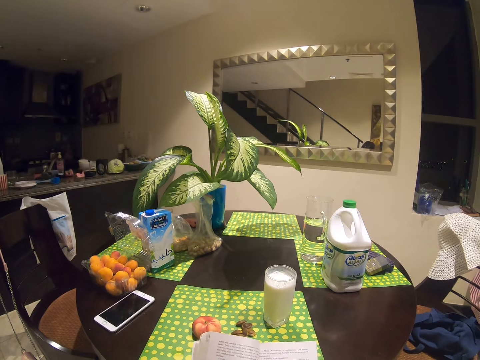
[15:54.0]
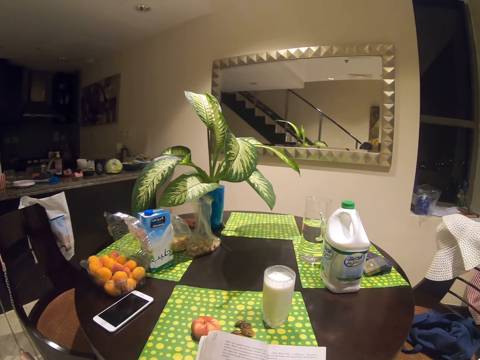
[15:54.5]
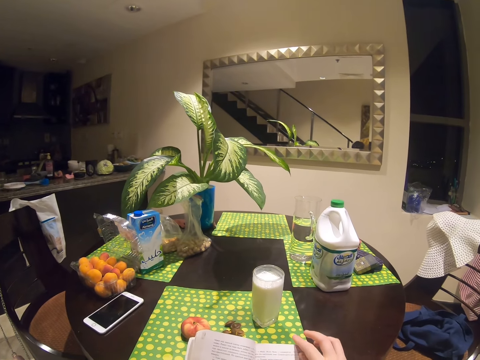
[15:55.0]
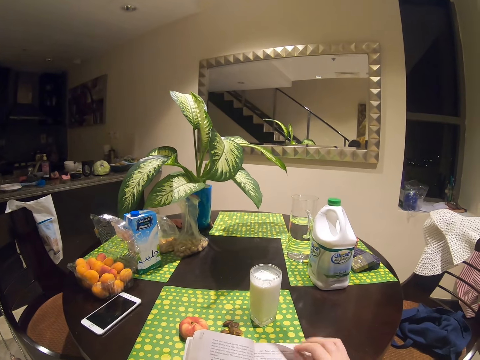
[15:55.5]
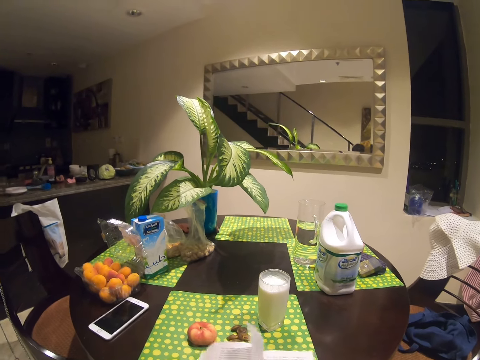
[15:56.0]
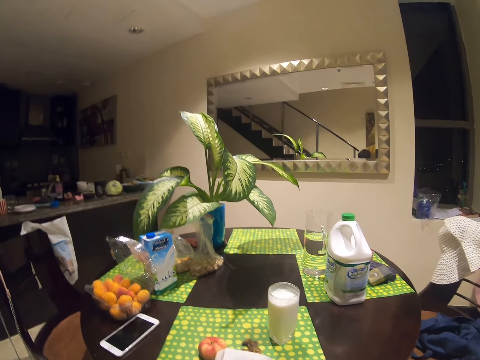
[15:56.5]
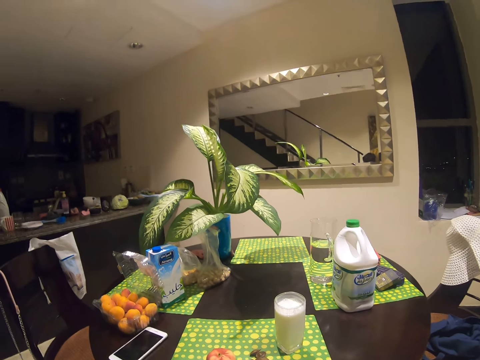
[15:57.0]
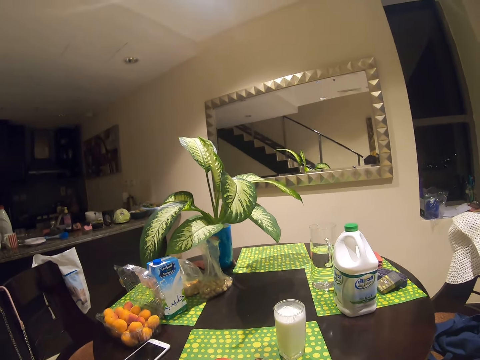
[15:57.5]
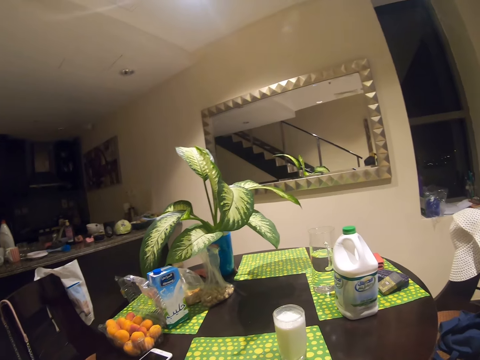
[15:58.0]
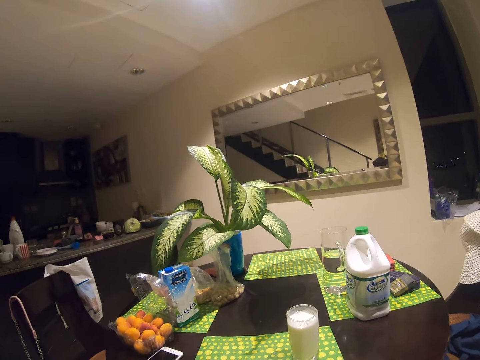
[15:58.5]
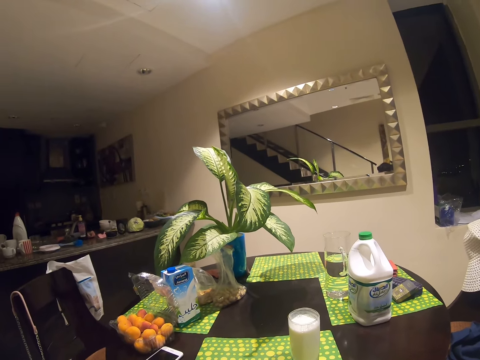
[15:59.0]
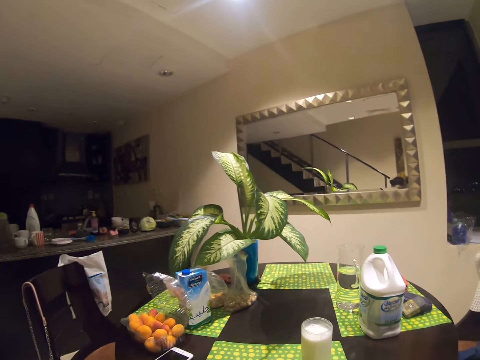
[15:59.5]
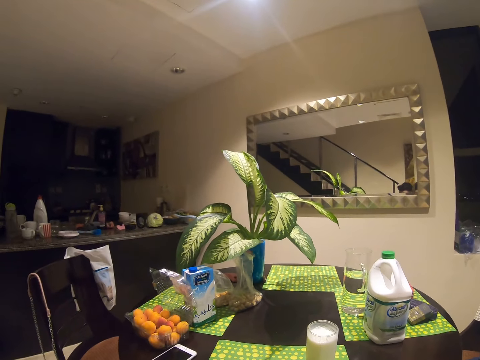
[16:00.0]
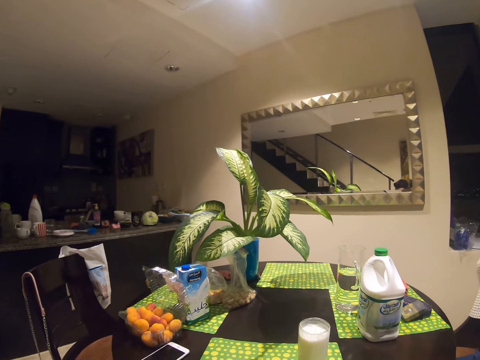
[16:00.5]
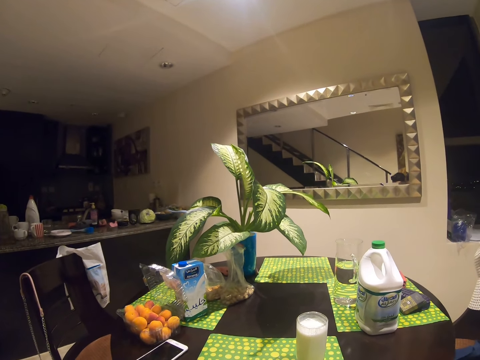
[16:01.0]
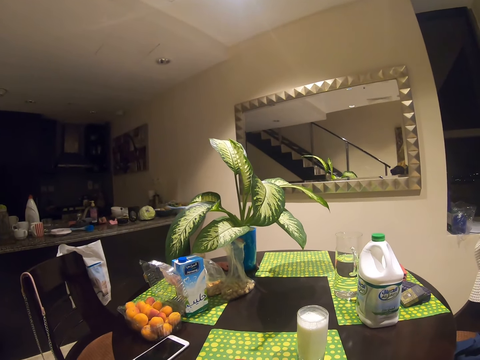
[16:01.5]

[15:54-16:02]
The camera wearer turns the page. They read the book.

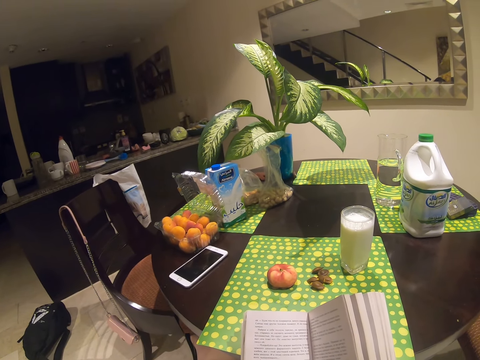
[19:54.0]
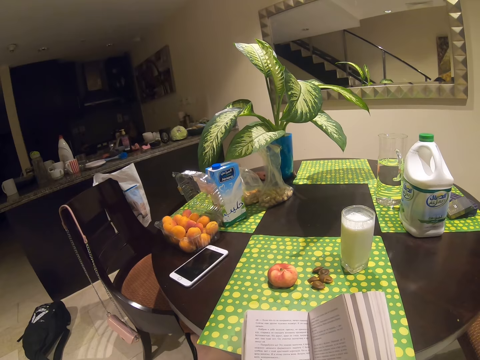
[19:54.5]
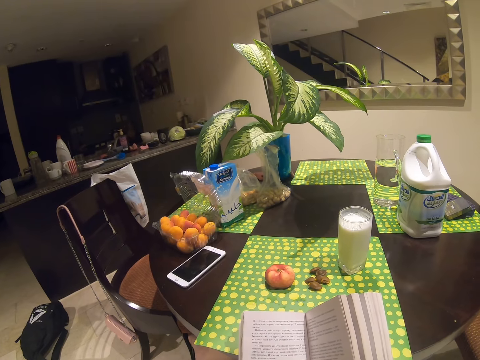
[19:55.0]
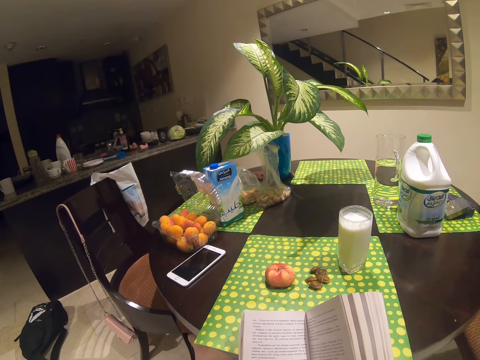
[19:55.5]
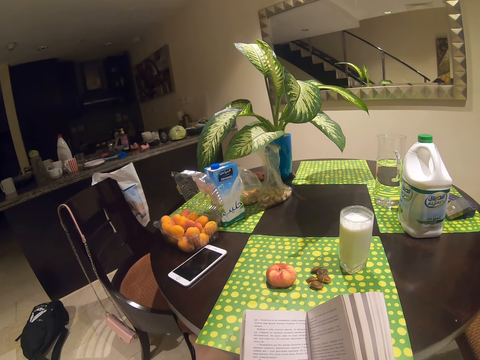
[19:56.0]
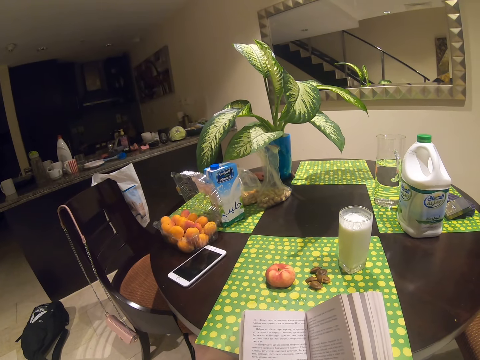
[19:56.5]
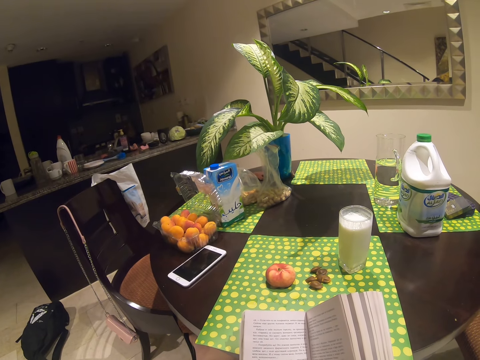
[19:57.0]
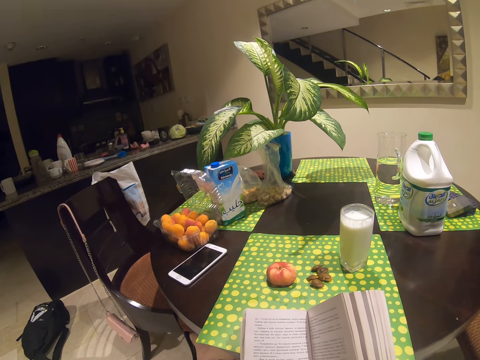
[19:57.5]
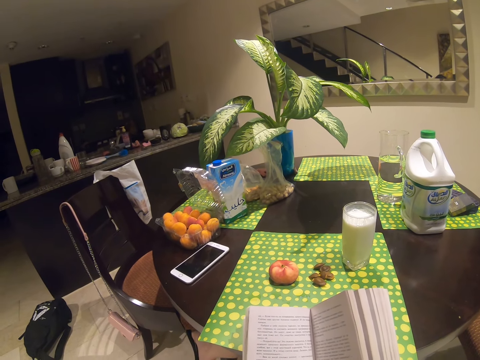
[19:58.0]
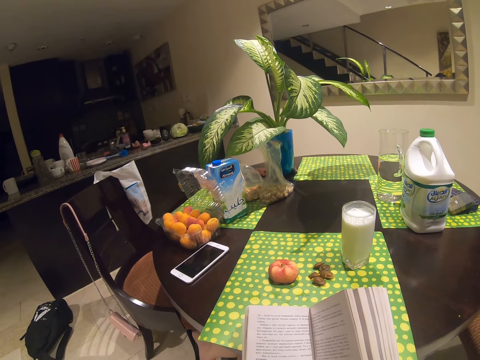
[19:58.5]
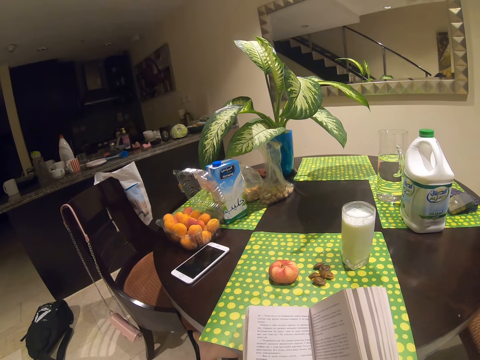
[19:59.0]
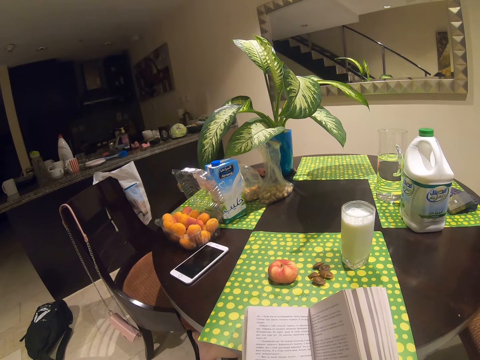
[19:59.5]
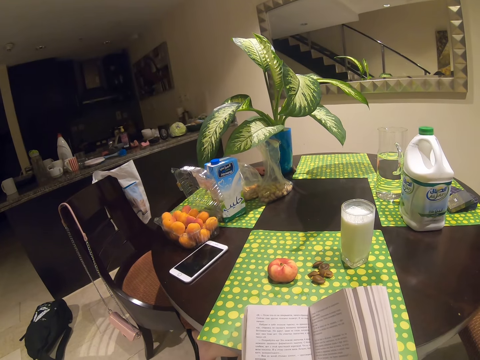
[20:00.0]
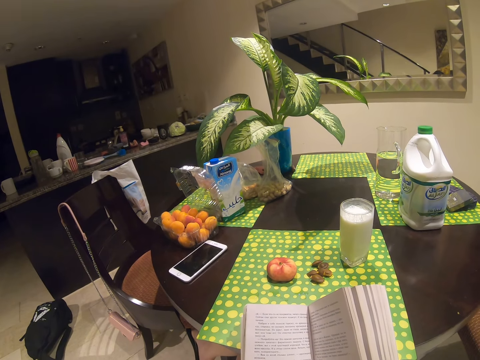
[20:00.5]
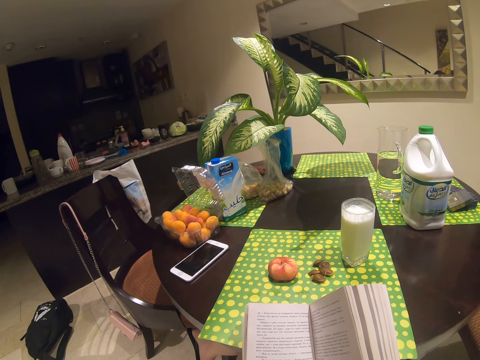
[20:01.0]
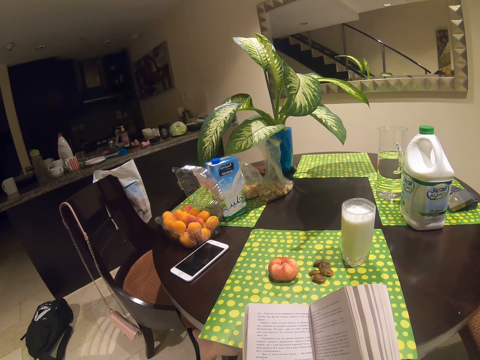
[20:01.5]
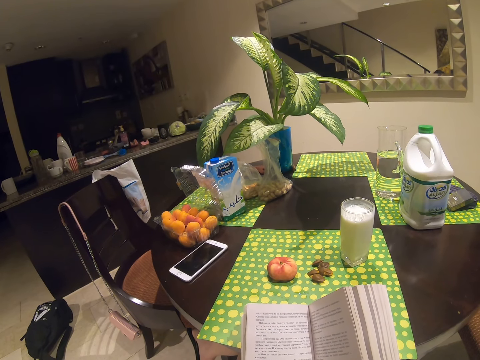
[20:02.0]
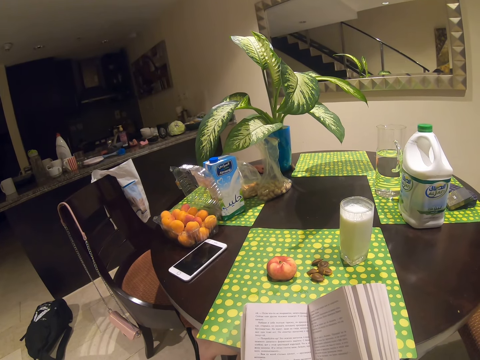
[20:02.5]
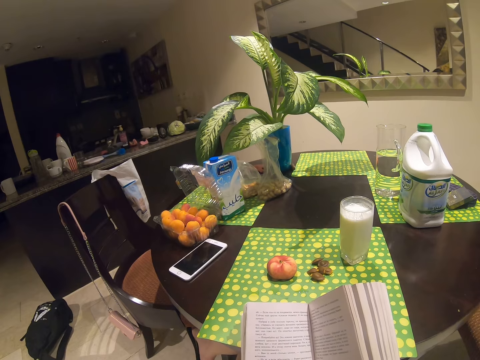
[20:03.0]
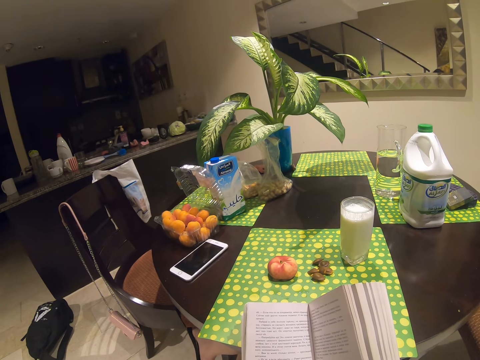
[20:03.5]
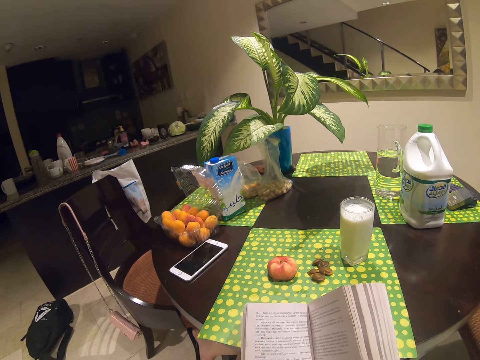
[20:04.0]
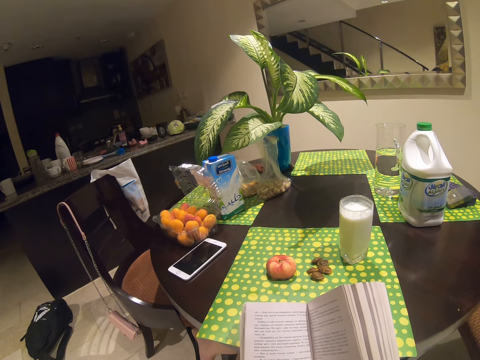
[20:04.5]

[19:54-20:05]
The camera wearer stares at the book.

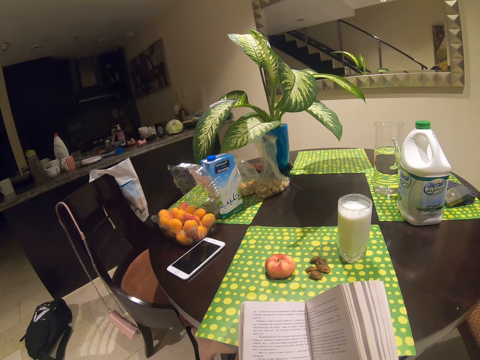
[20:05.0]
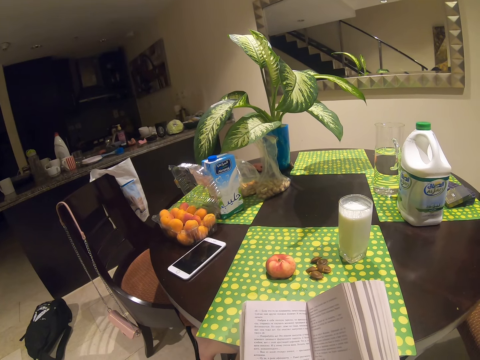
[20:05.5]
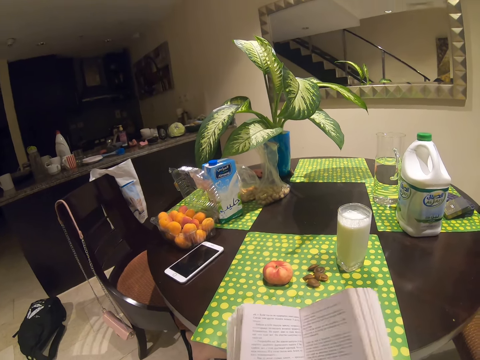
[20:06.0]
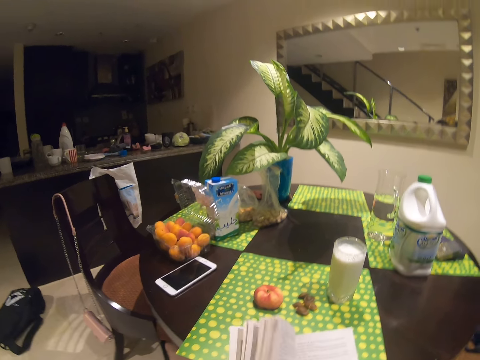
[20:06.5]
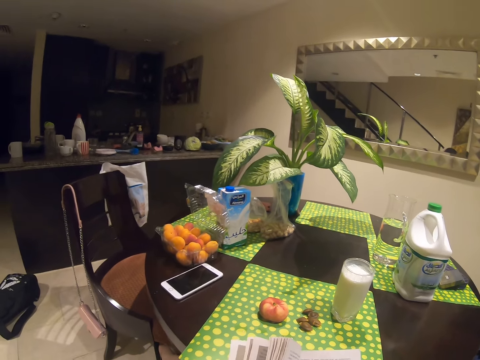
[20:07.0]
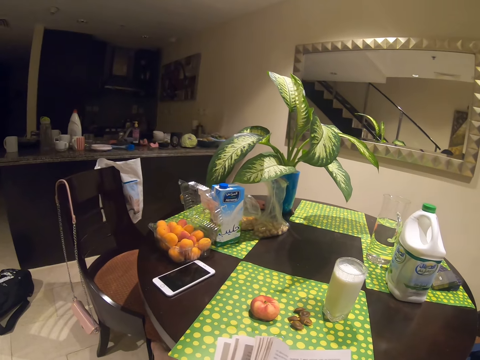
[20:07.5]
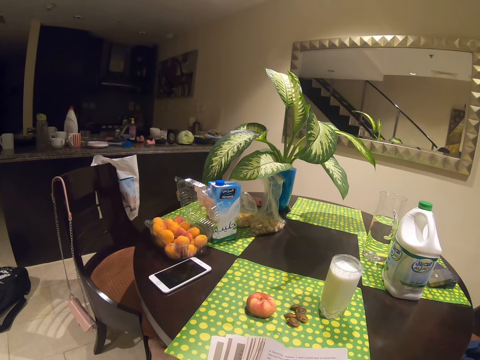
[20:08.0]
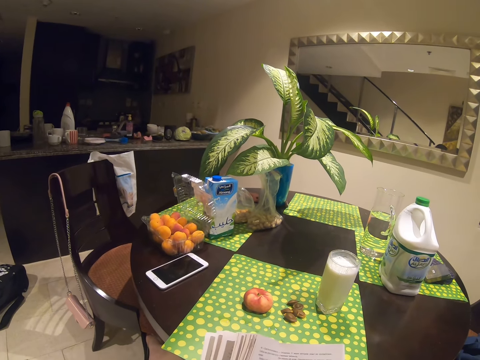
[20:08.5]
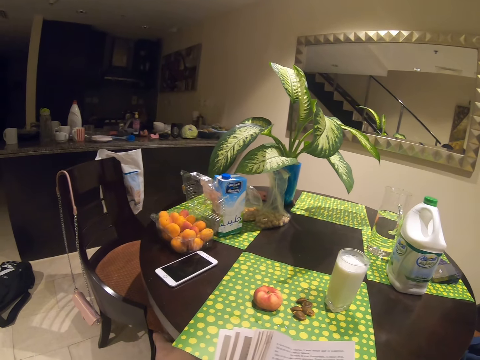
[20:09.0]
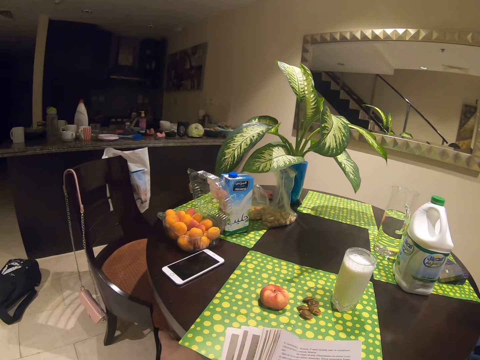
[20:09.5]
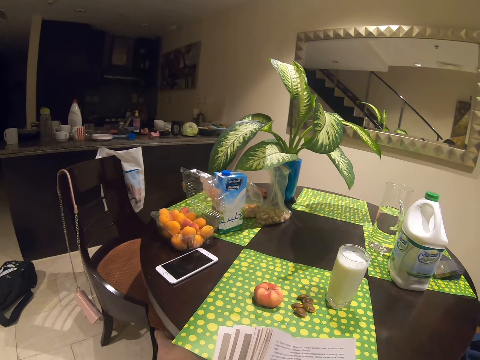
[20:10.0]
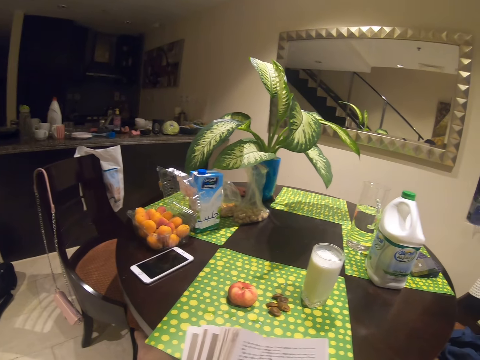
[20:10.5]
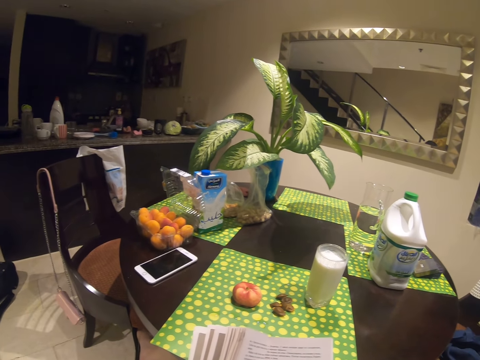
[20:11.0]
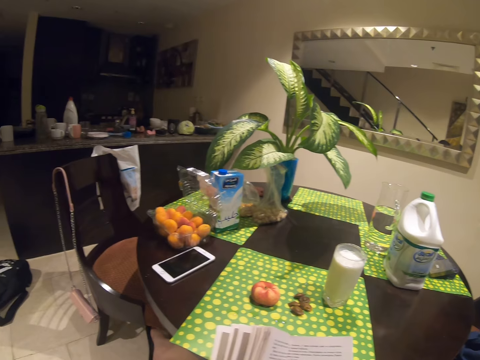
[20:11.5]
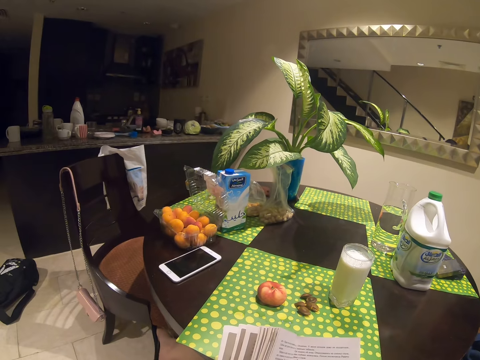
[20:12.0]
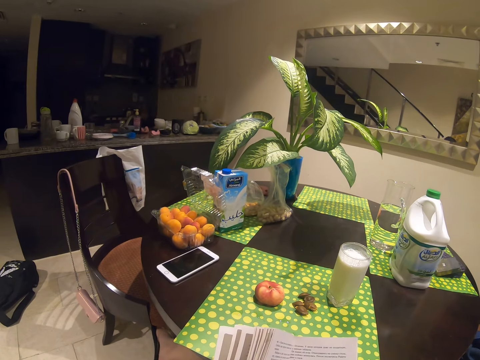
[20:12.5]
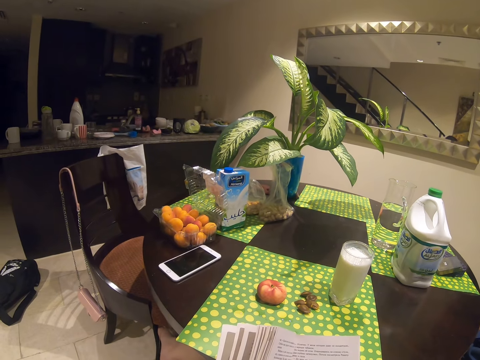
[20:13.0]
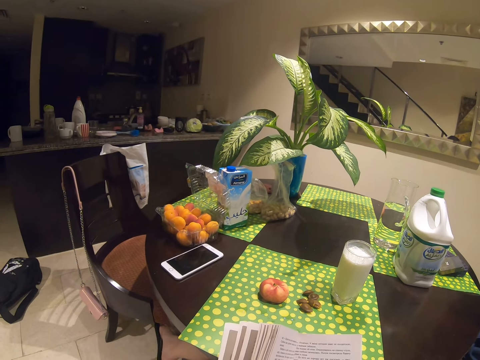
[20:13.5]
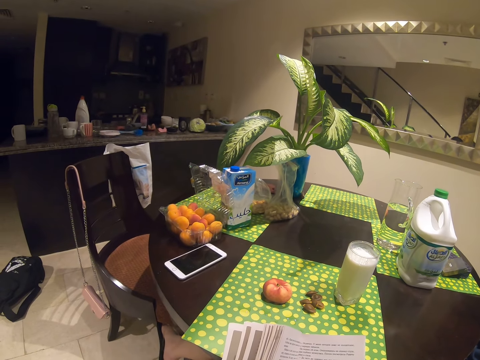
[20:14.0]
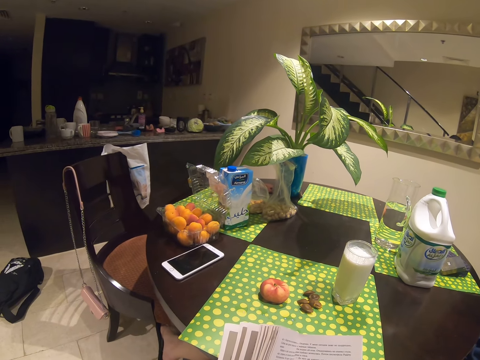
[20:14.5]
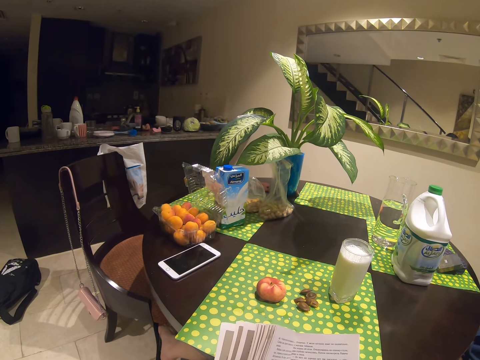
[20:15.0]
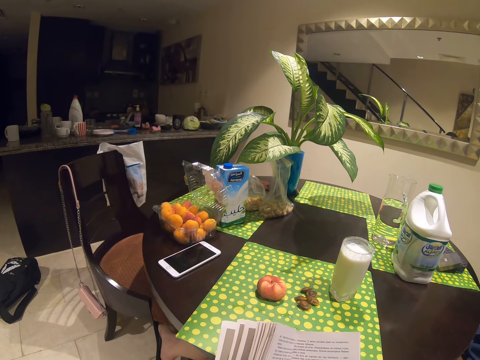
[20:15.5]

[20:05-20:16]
The camera wearer looks around.
